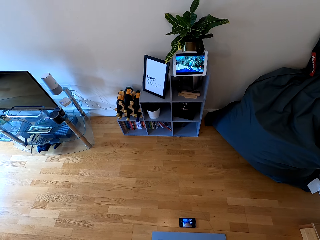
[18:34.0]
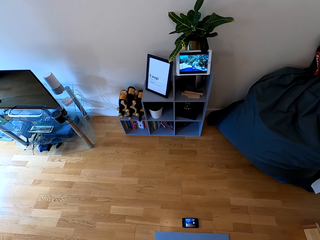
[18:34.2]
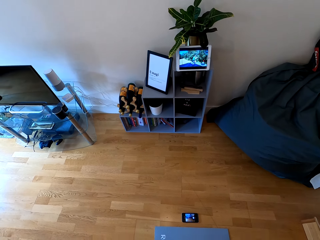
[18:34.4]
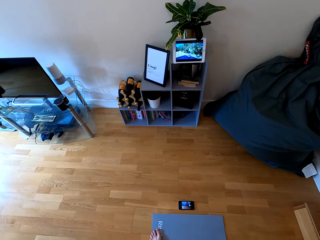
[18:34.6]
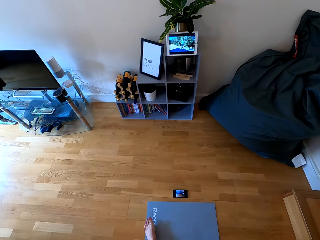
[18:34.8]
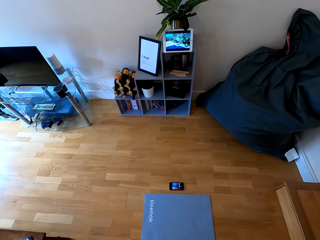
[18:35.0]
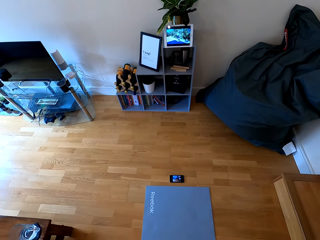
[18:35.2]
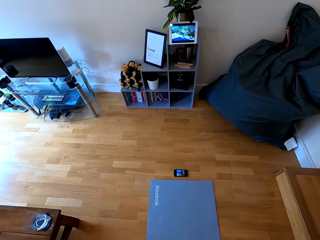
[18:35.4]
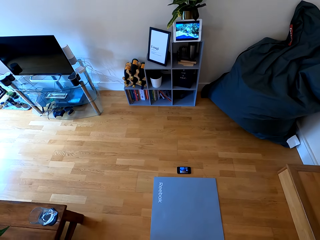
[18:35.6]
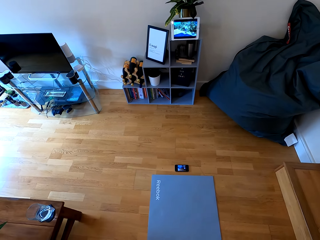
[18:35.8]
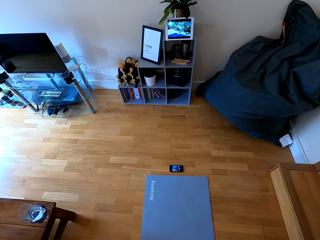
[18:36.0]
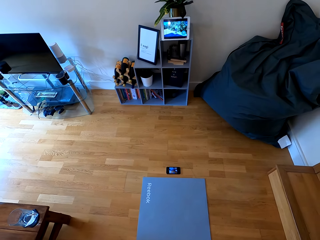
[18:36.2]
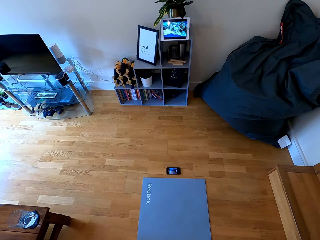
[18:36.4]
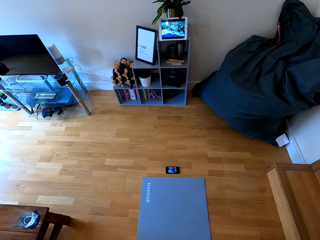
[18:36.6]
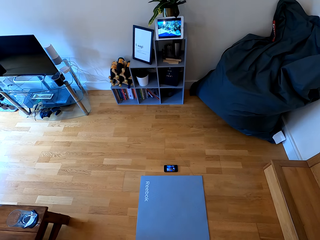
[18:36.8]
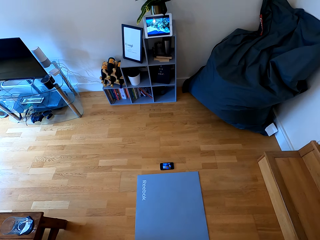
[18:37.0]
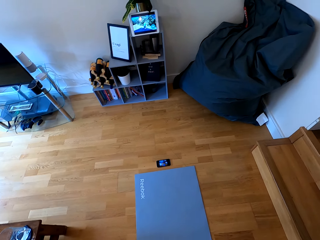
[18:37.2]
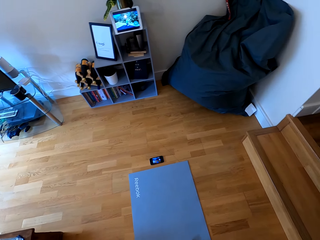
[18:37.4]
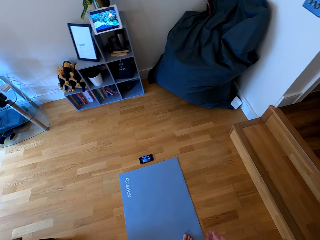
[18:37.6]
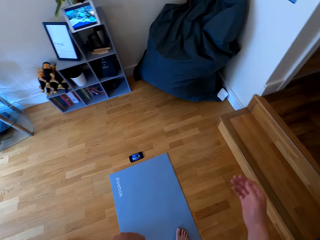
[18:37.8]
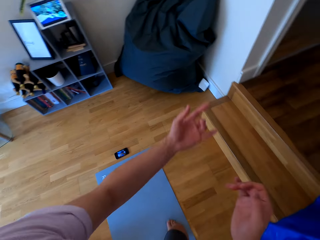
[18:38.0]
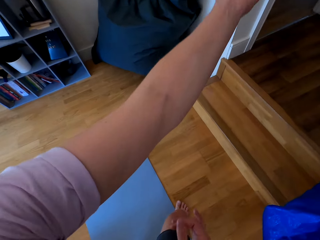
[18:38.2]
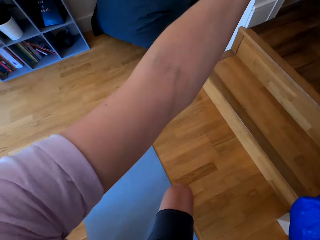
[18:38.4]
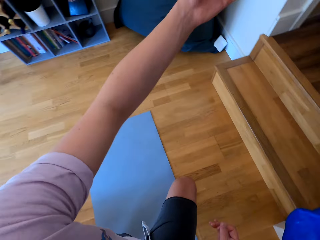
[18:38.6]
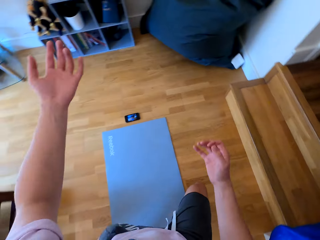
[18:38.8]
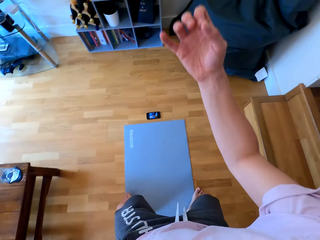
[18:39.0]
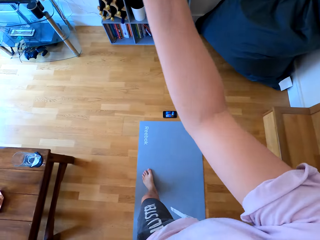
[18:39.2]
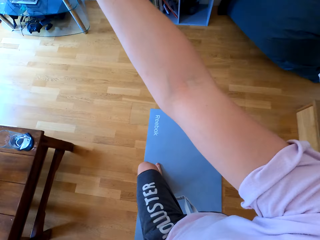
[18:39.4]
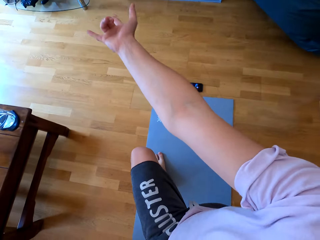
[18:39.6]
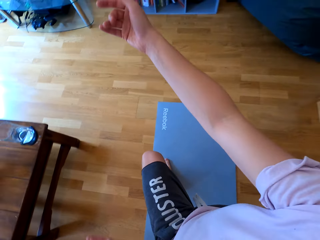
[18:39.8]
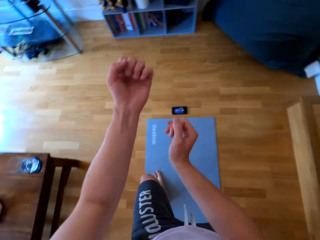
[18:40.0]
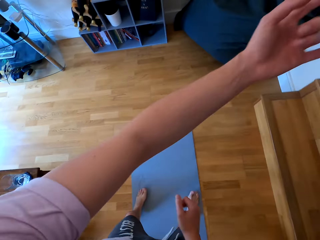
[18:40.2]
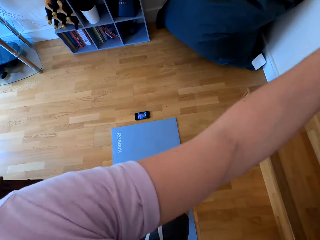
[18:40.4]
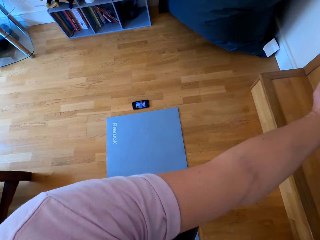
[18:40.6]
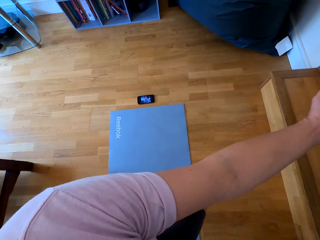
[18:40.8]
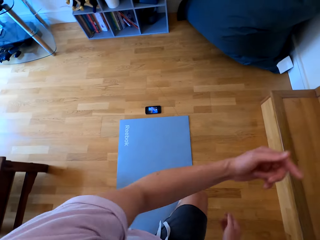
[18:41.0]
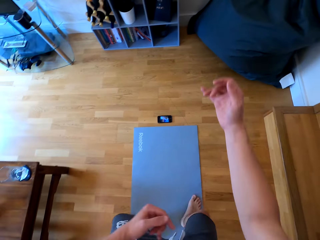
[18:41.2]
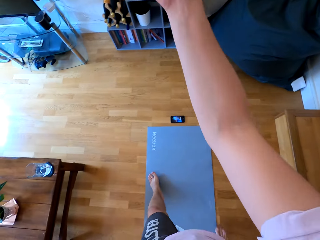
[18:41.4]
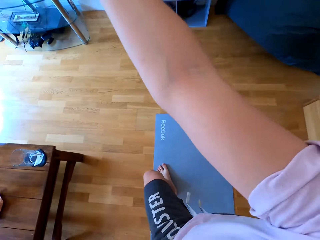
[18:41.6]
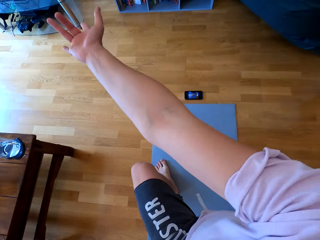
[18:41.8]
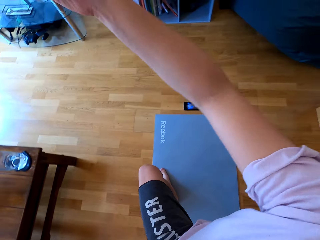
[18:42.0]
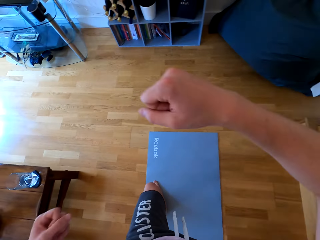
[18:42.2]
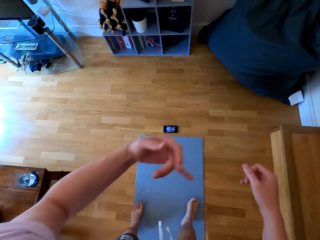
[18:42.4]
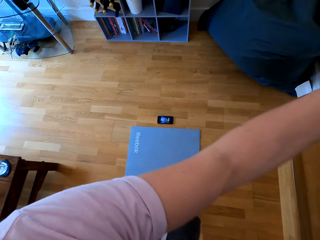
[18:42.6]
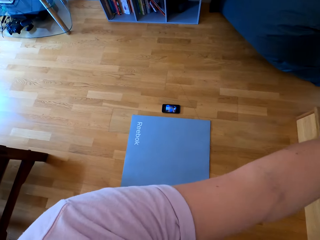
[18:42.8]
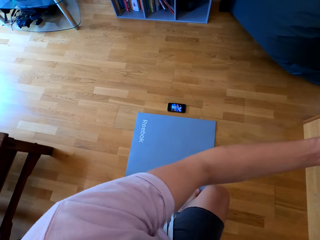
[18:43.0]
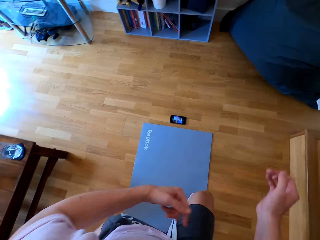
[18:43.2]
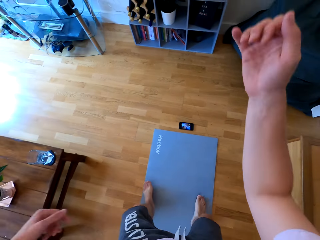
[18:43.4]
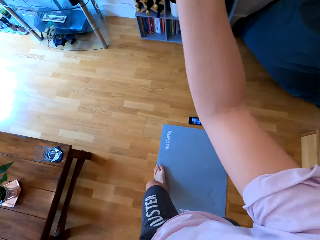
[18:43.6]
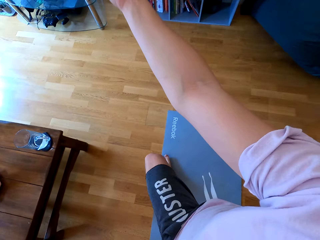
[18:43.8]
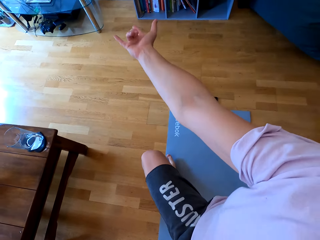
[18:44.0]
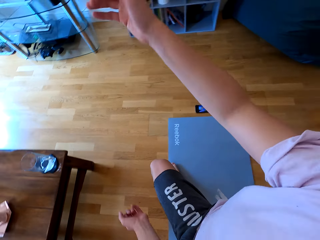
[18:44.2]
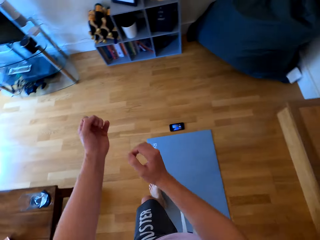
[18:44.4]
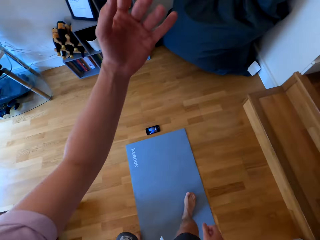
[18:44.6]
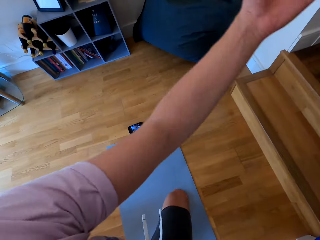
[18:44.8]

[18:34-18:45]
The camera wearer exercises. They raise both hands up to different directions.

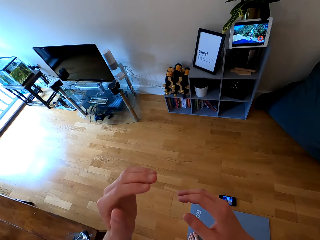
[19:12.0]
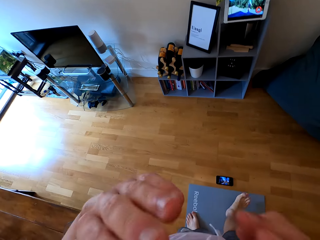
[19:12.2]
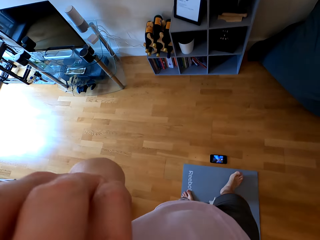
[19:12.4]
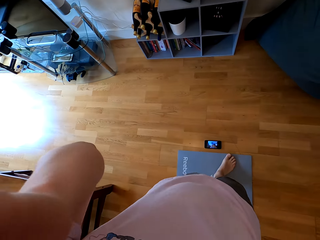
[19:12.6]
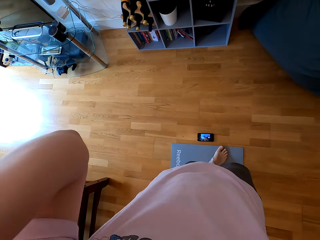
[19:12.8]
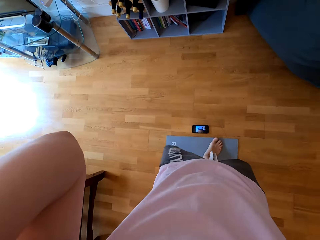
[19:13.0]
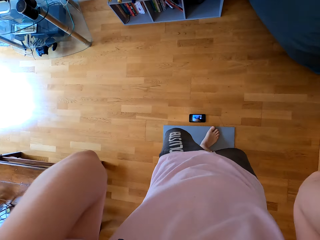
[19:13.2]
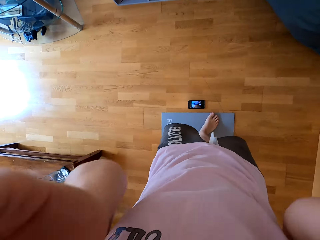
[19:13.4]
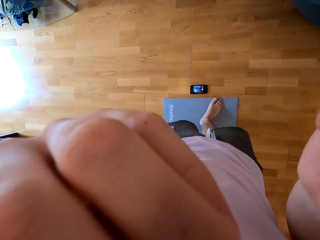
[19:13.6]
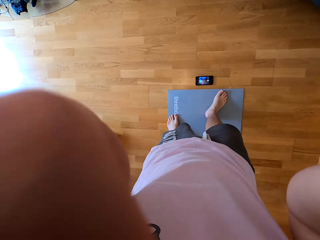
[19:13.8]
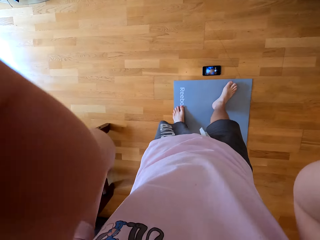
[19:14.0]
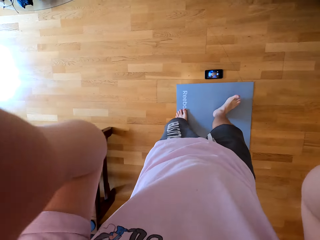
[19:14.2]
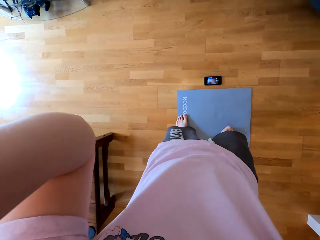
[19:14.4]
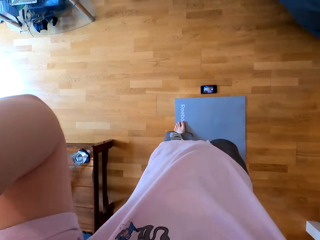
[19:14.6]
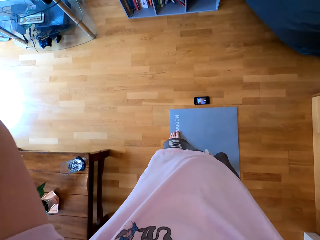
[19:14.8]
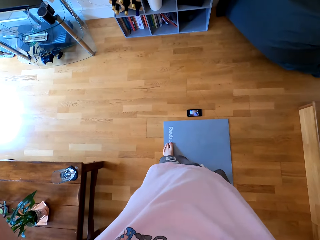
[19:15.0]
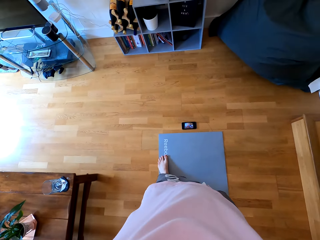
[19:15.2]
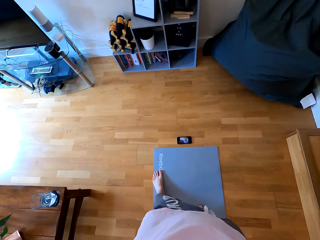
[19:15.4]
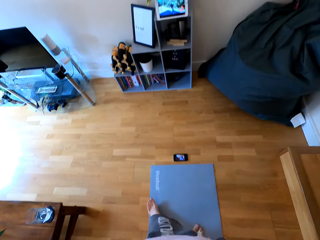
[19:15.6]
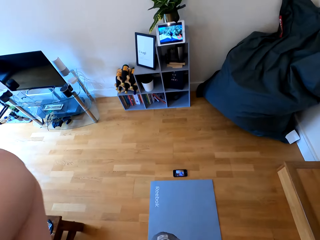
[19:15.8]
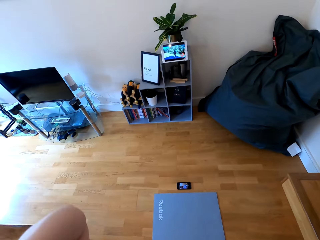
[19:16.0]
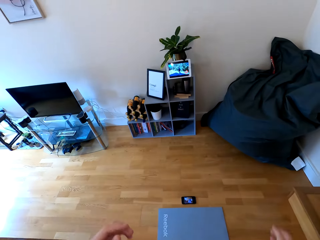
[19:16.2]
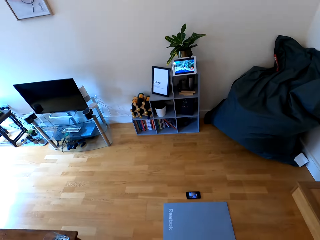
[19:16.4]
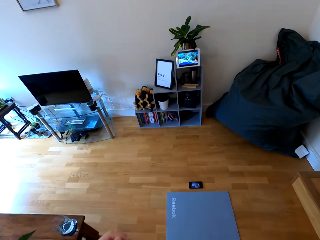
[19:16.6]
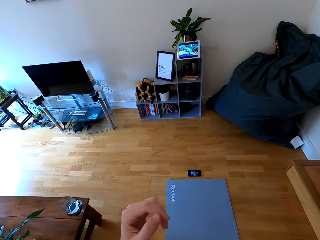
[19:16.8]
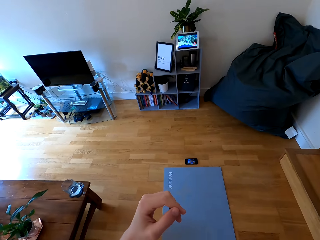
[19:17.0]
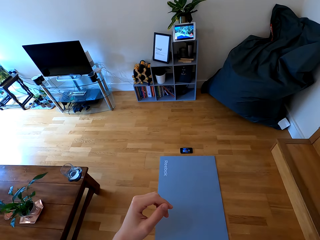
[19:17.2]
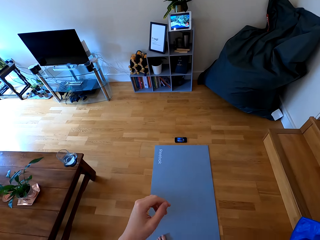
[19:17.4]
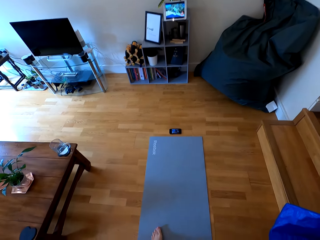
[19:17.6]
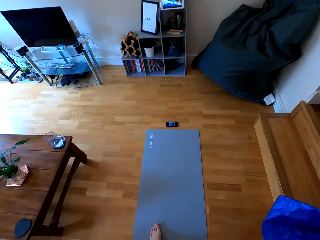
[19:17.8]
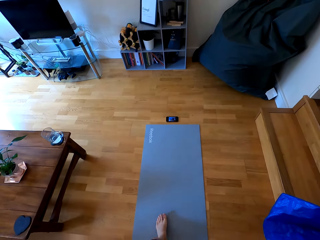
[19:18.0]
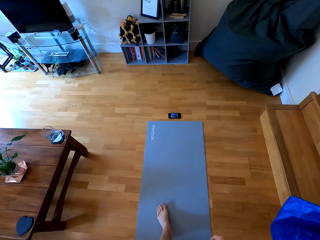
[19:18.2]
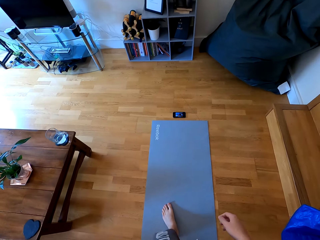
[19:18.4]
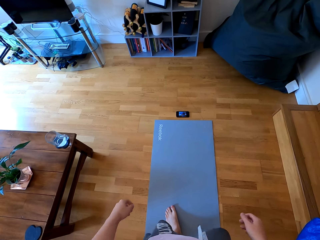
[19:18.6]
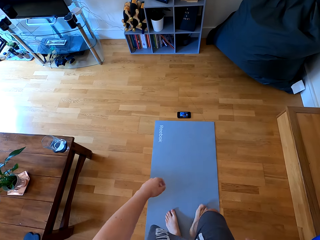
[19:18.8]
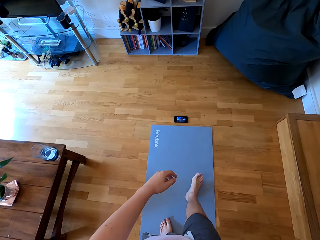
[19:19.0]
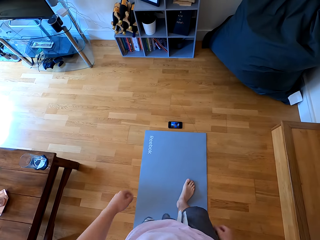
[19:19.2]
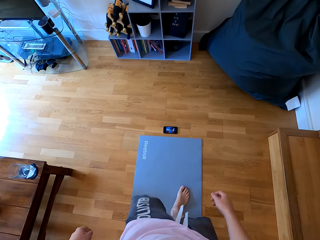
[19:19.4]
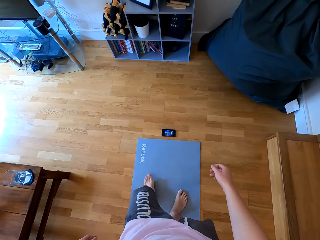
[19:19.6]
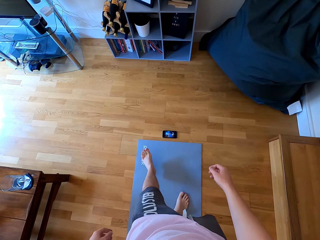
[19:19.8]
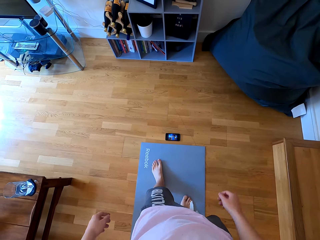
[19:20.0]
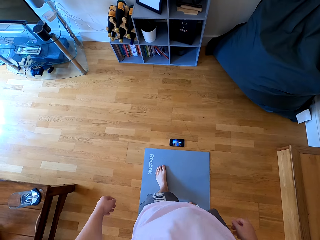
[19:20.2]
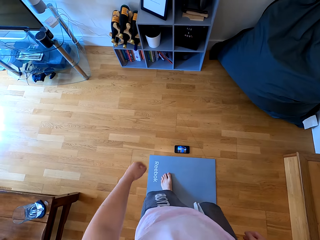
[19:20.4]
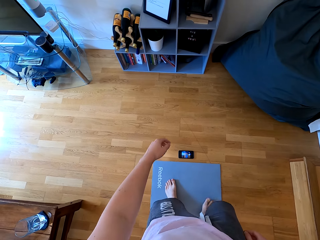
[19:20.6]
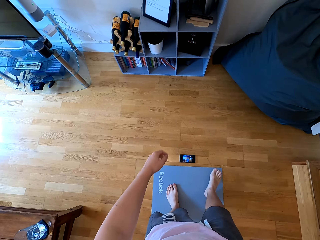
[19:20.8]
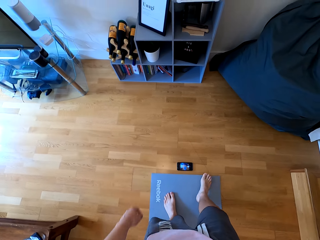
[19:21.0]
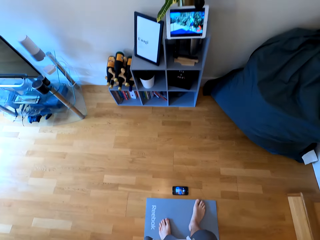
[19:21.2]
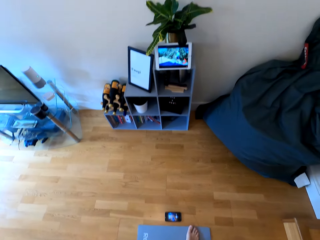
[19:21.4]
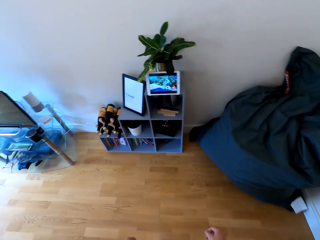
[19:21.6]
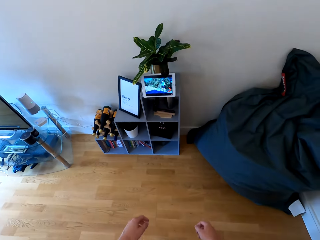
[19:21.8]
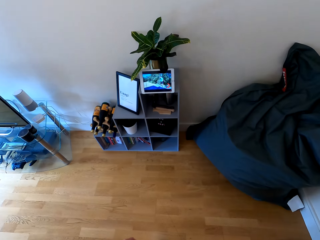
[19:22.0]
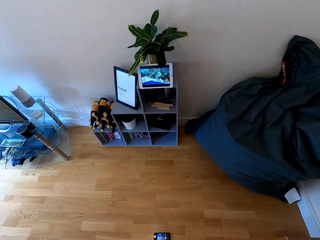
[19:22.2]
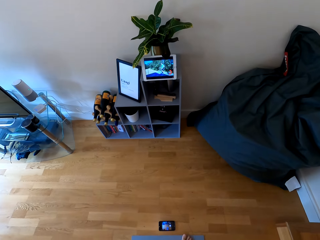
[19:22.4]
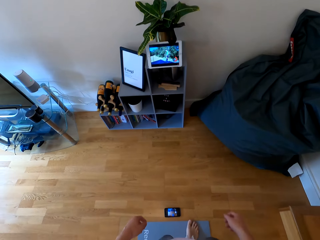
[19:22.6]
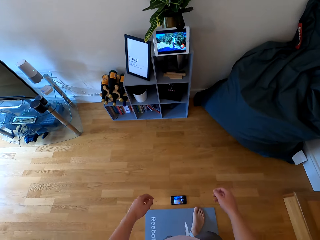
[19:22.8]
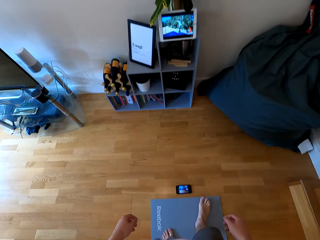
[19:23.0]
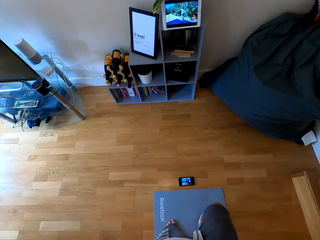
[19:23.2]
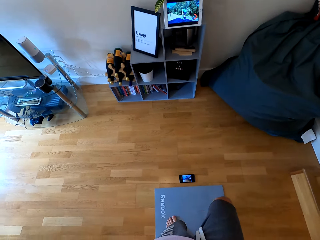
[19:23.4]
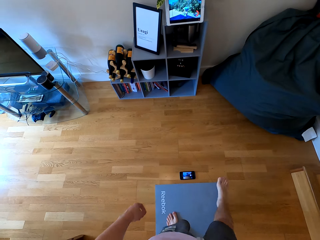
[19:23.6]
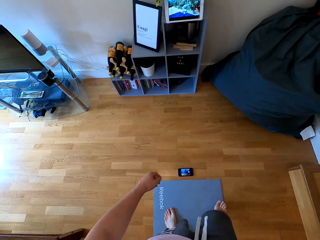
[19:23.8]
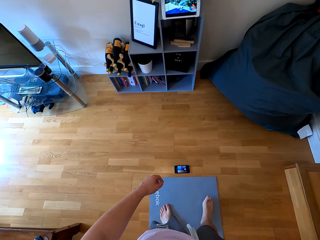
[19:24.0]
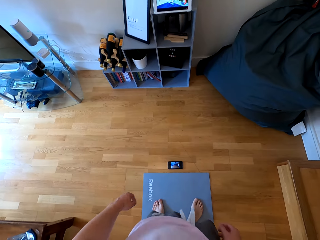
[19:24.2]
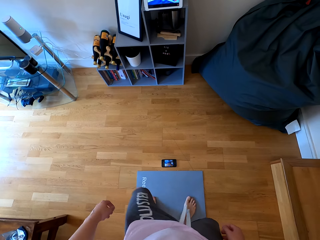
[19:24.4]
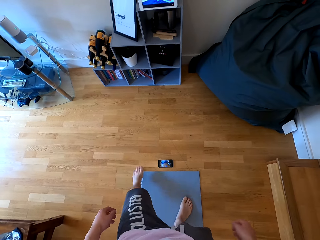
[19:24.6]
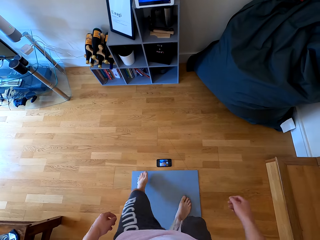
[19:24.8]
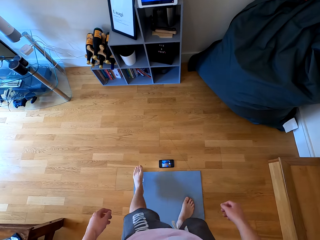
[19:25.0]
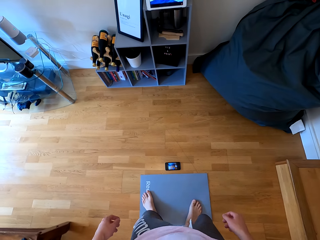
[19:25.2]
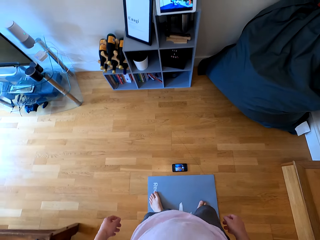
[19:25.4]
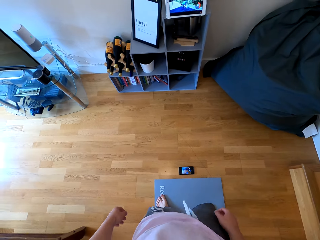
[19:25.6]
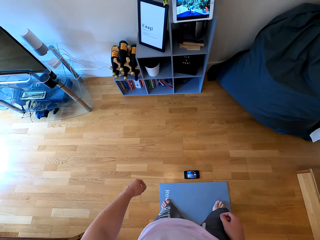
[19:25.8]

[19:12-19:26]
The camera wearer raises both hands towards something. They withdraw both hands from something. They walk along the mat. They look at the tablet. They stretch both legs.
